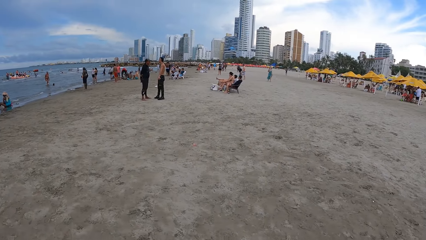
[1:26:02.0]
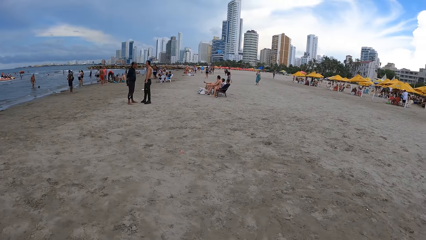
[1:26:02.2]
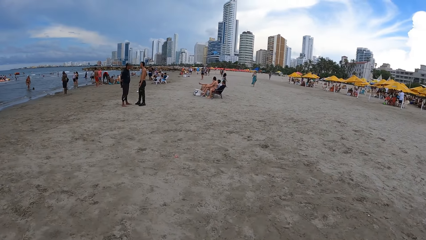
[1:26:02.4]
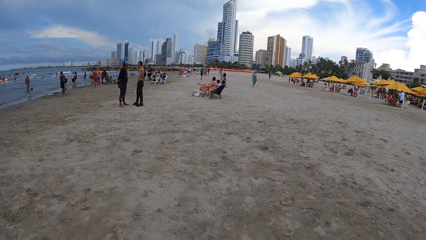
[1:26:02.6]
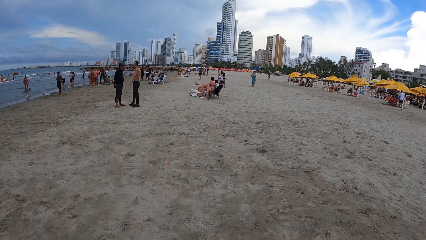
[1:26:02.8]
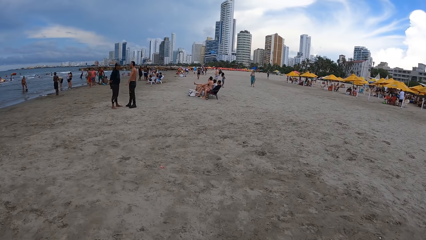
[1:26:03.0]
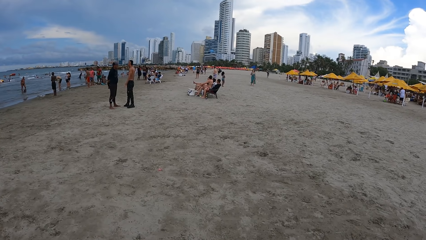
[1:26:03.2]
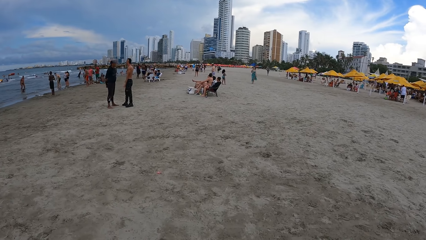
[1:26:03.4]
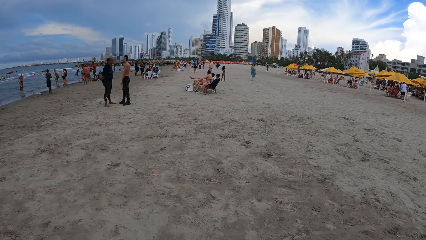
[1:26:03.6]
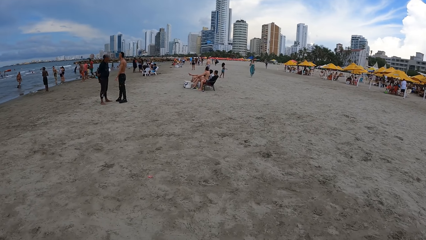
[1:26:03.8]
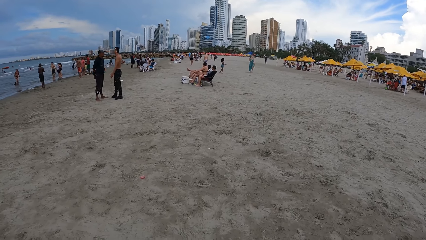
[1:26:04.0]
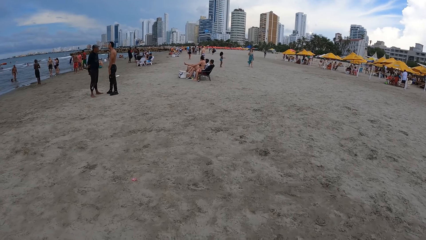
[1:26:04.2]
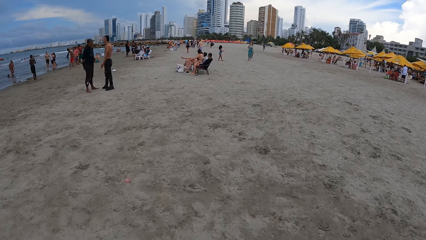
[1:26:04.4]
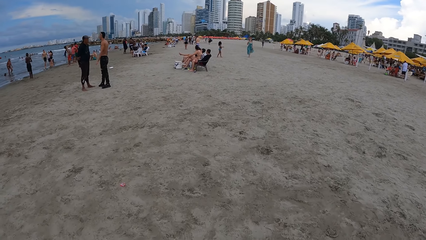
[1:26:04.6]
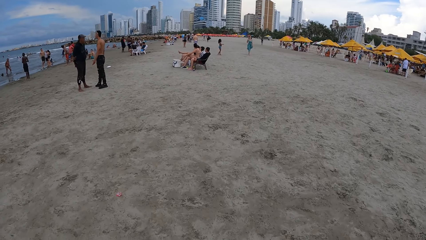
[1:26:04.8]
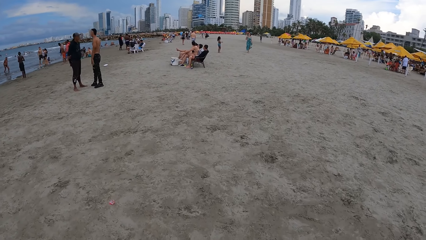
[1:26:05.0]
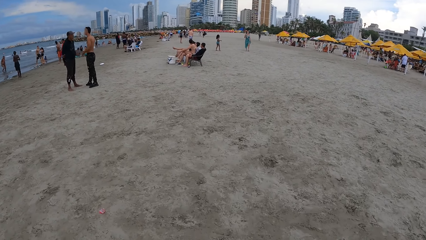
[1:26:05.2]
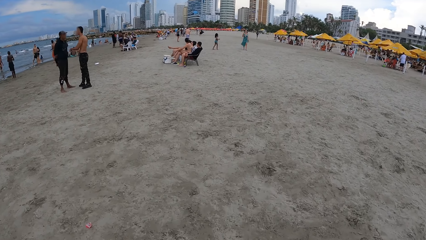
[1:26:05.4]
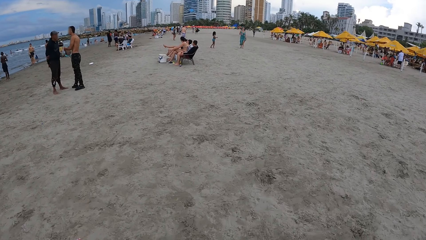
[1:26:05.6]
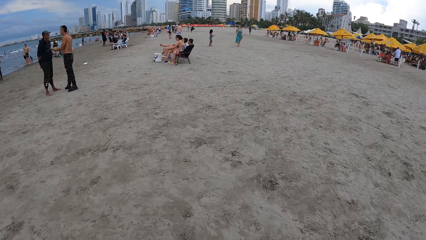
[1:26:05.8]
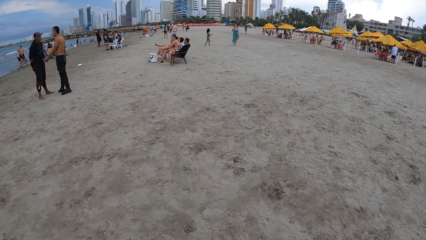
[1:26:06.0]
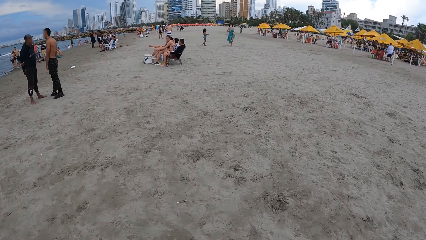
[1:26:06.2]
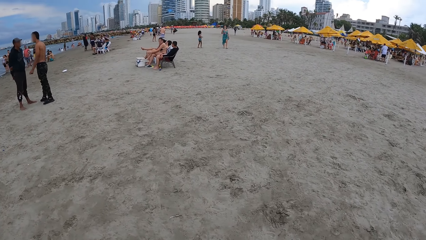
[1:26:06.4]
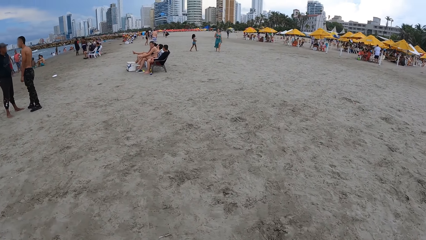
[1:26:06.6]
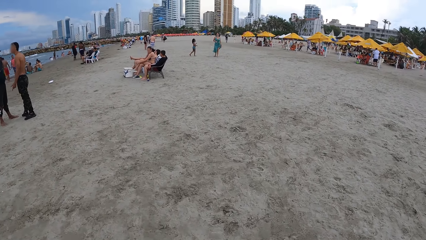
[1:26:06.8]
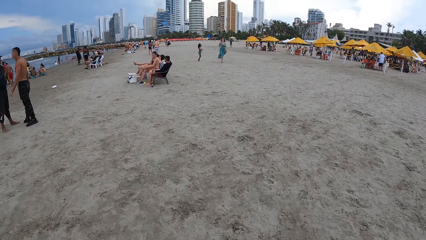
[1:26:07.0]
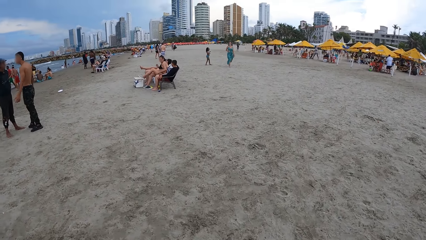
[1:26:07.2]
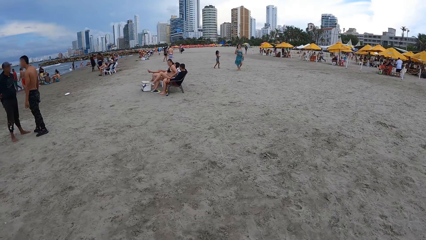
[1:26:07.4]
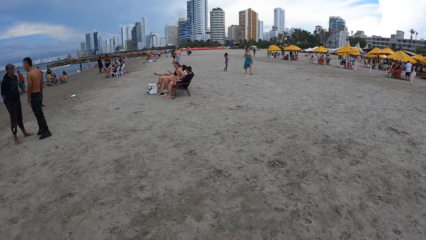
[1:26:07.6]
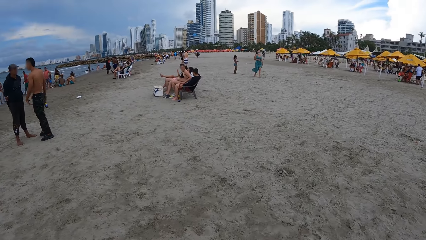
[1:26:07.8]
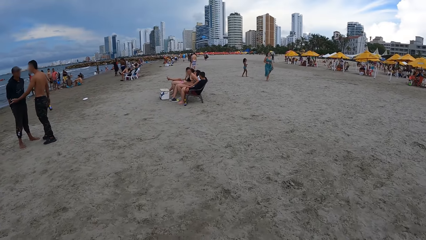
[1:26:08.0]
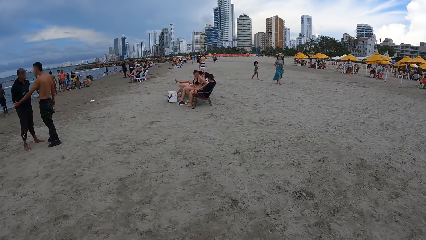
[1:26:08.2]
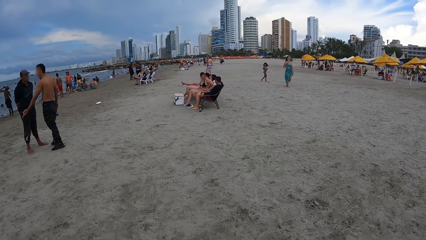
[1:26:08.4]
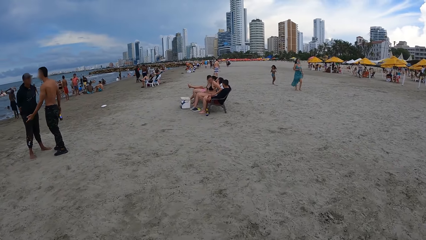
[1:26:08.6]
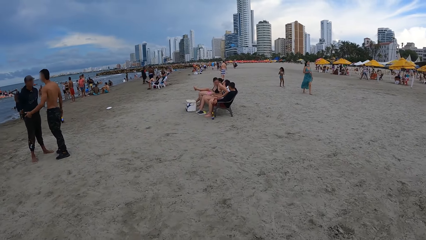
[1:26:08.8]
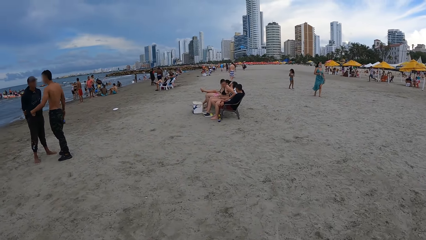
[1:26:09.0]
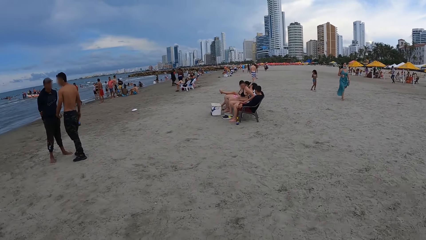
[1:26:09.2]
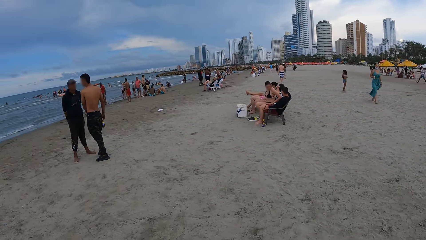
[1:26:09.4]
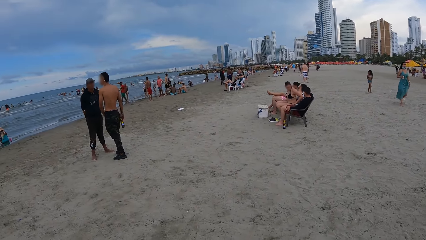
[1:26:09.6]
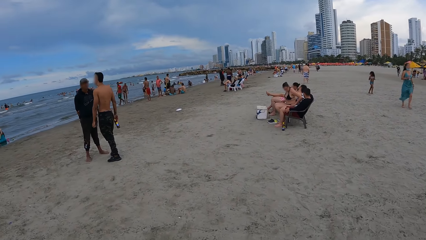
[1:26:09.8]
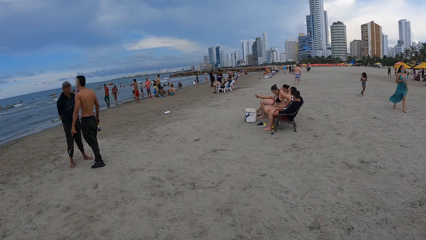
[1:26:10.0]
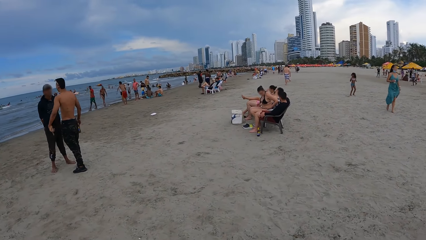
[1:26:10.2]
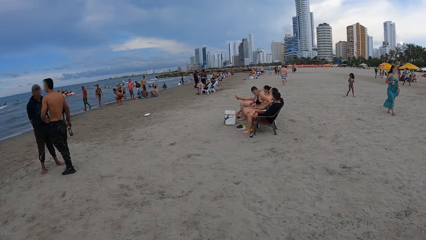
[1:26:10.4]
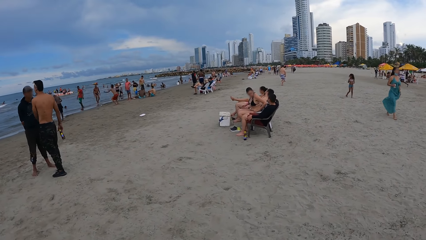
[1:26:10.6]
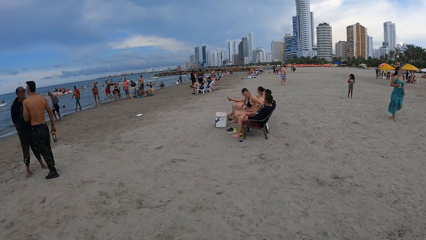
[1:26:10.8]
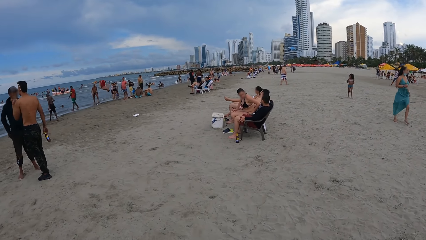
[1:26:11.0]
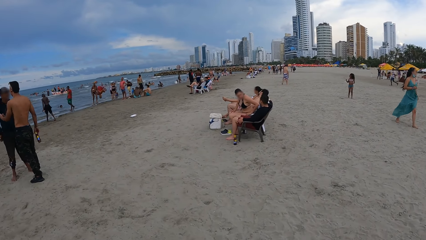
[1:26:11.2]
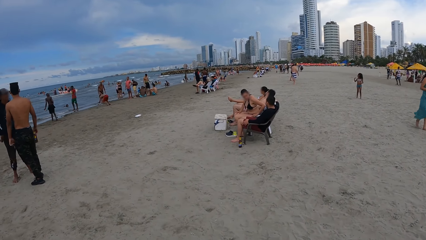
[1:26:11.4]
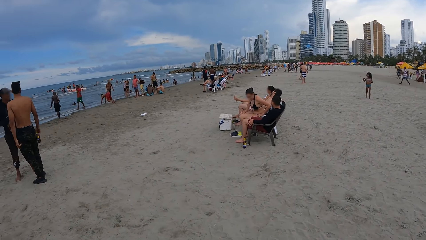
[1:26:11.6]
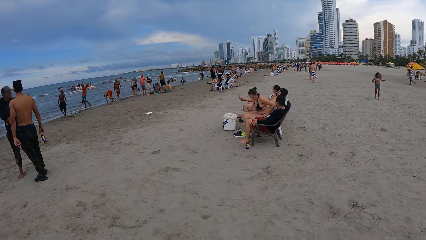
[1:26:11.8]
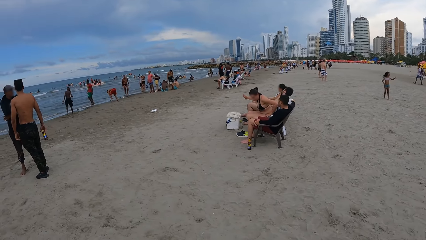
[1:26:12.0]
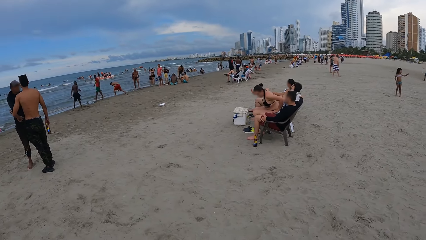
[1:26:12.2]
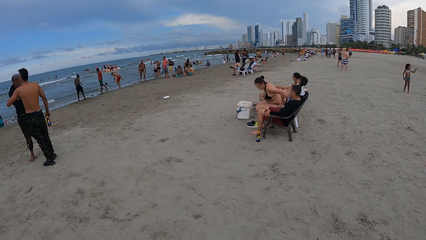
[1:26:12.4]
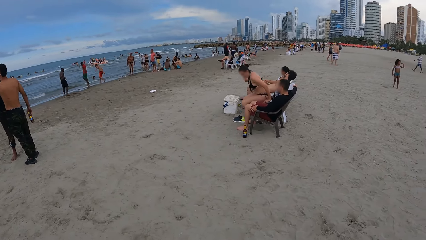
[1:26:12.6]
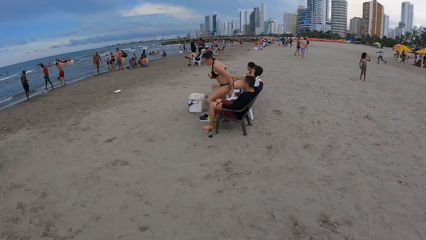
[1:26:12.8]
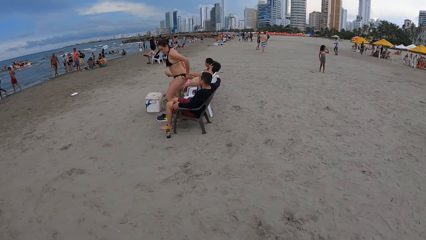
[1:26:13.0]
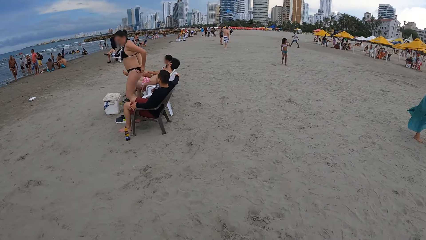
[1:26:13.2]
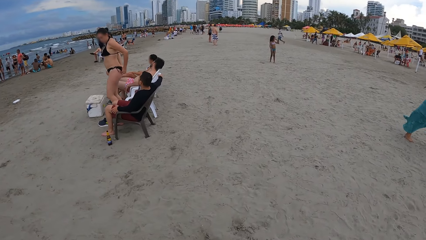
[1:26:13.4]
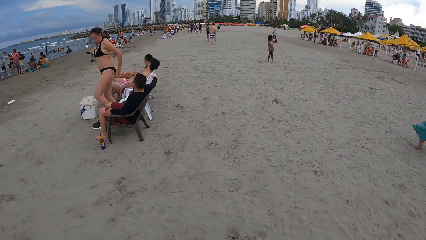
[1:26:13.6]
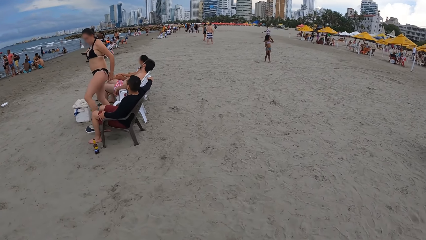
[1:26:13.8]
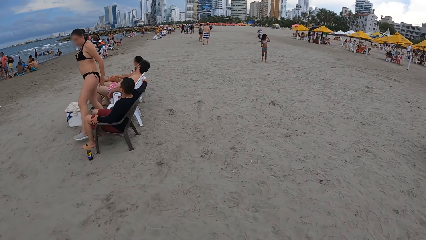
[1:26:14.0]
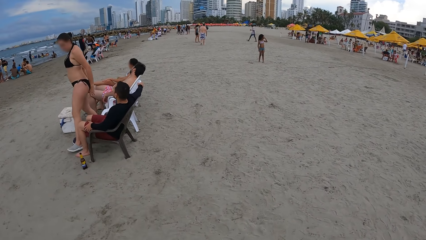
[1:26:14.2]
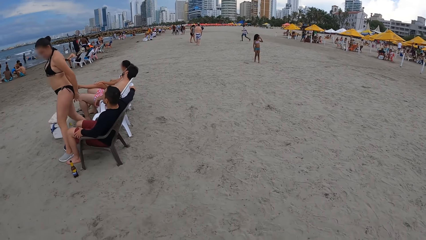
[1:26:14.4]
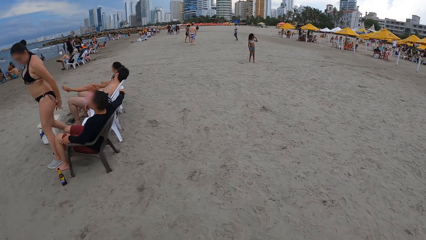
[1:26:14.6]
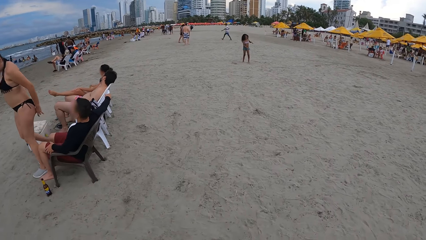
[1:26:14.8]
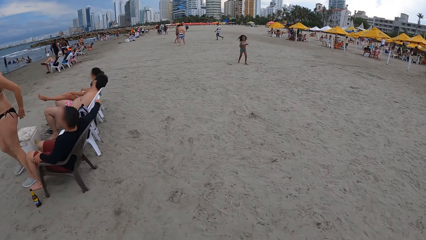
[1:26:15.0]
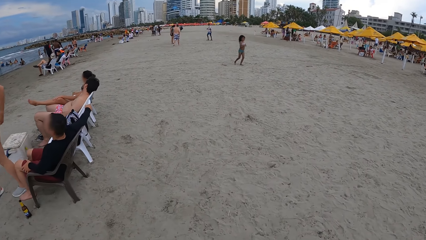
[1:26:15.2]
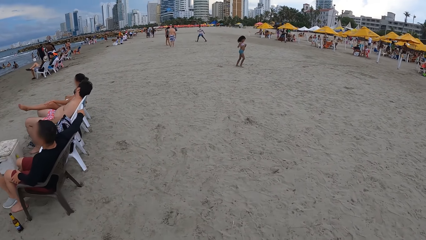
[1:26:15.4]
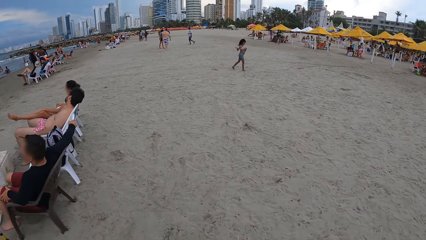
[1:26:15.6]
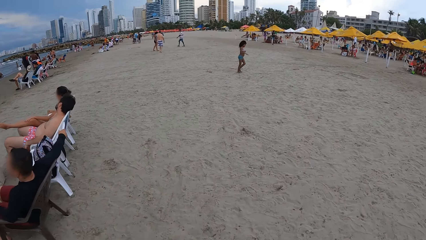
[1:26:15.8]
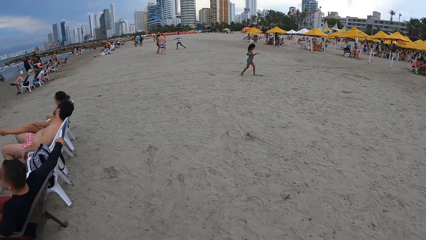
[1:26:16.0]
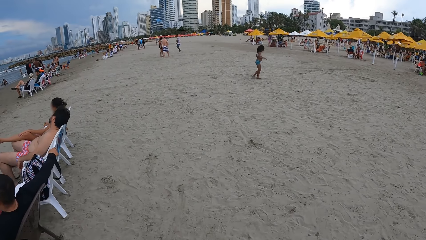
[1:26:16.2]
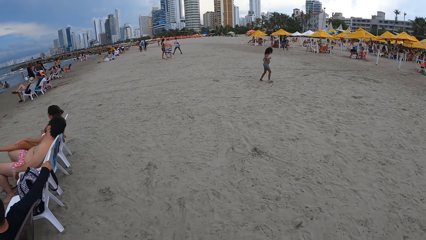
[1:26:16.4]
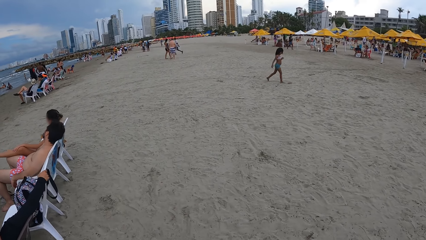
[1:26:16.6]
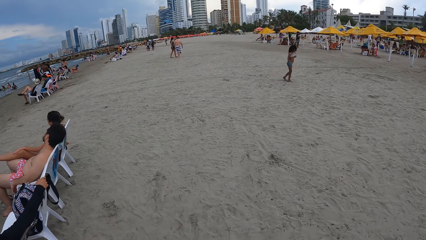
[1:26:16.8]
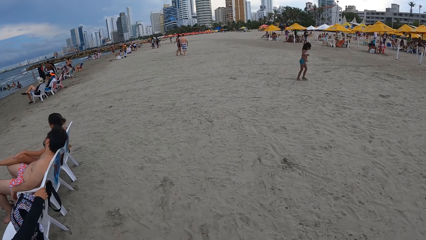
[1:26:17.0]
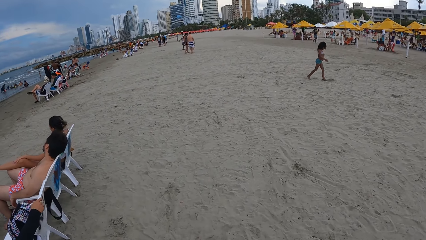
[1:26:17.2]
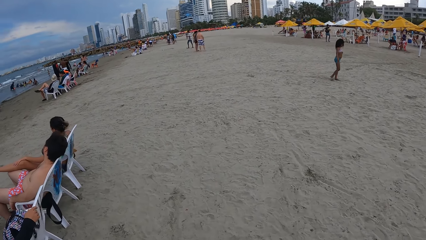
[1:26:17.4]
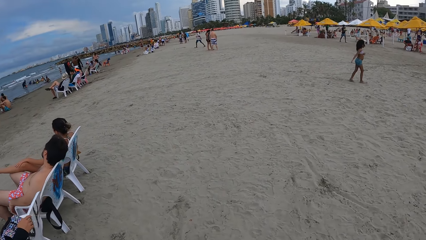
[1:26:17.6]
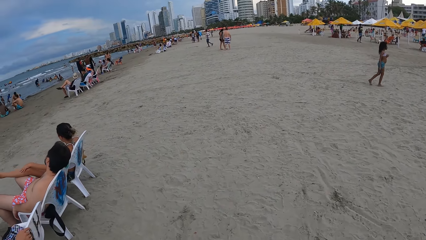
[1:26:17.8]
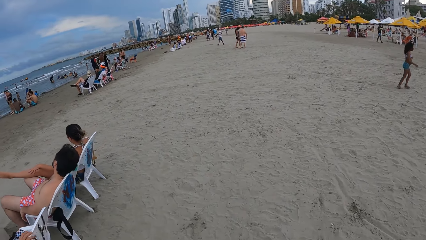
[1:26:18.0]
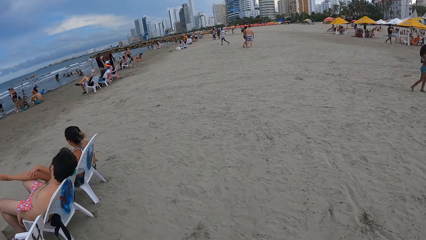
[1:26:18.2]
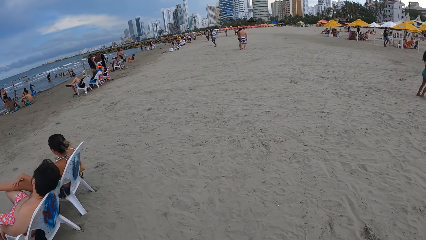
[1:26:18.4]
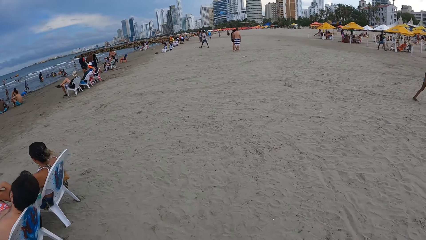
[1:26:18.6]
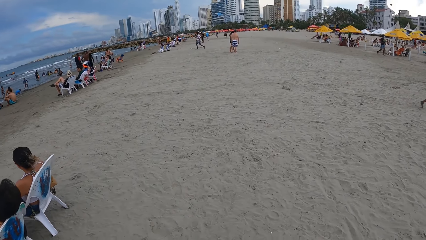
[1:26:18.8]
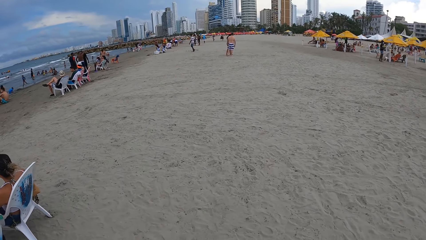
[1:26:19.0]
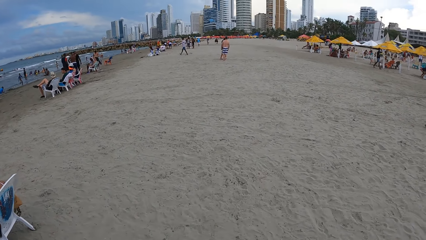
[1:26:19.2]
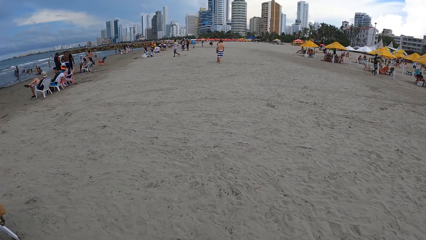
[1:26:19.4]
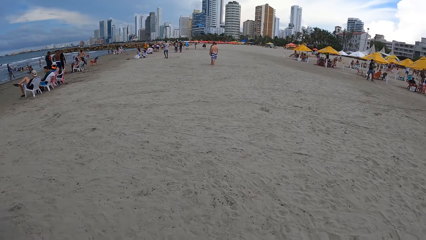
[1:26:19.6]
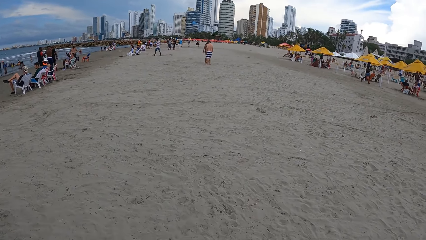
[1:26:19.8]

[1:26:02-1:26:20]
The camera wearer looks around. They walk around the beach.
